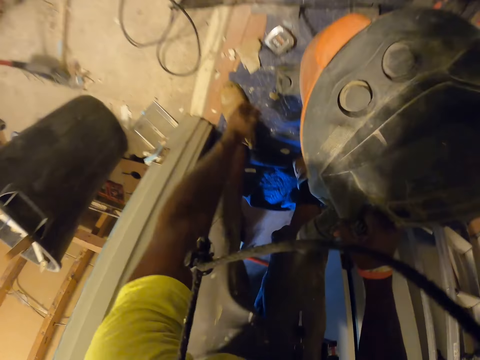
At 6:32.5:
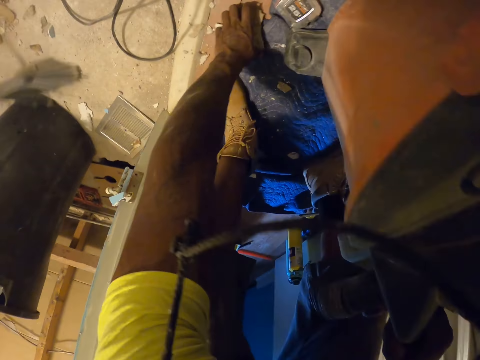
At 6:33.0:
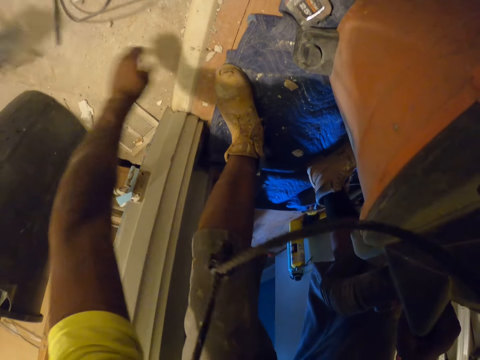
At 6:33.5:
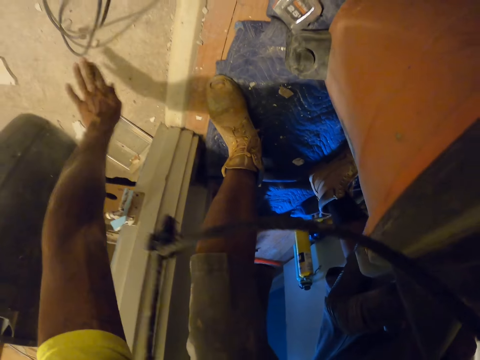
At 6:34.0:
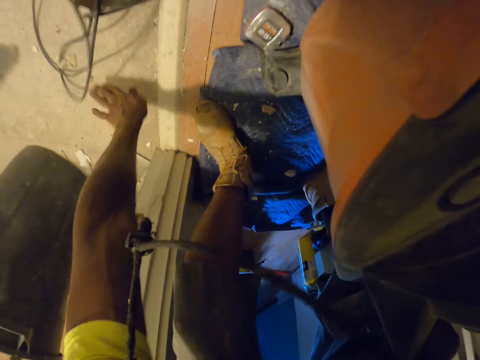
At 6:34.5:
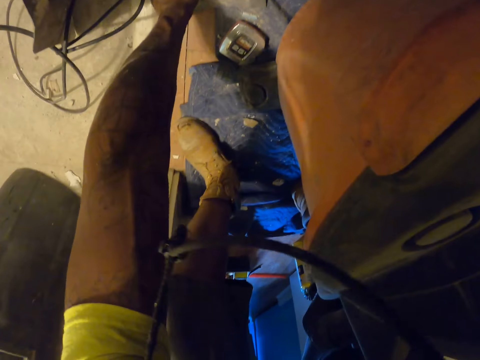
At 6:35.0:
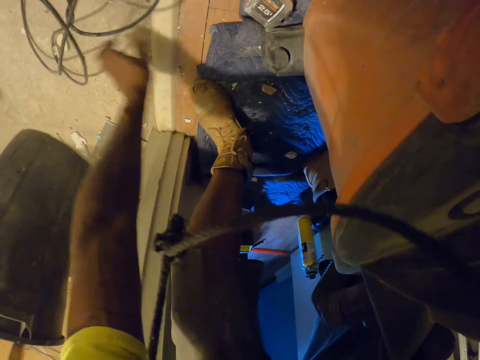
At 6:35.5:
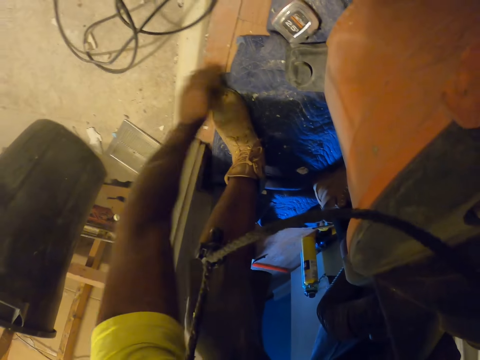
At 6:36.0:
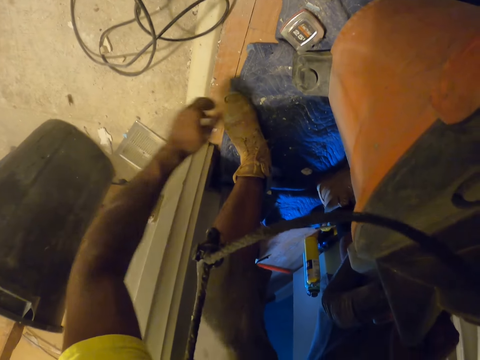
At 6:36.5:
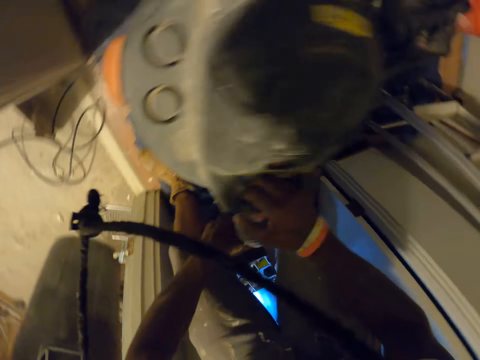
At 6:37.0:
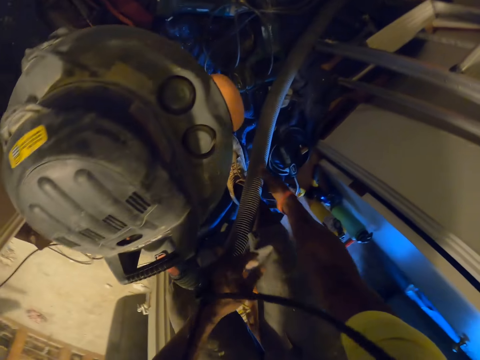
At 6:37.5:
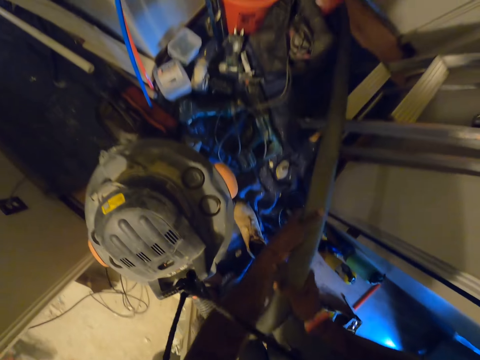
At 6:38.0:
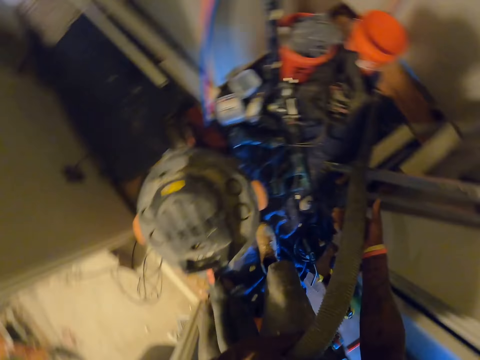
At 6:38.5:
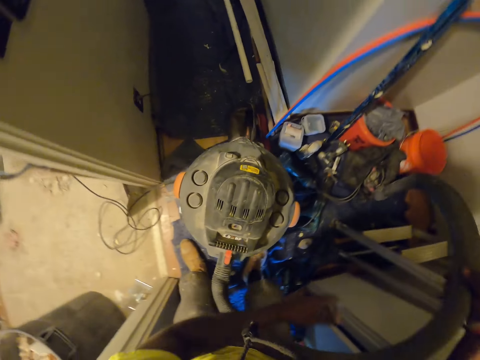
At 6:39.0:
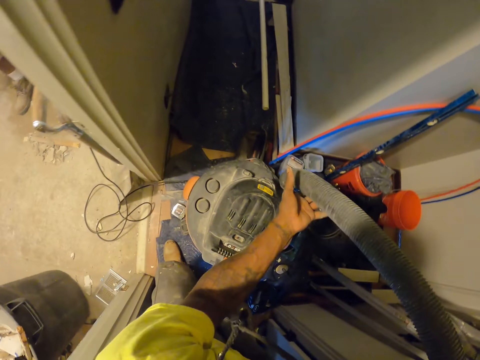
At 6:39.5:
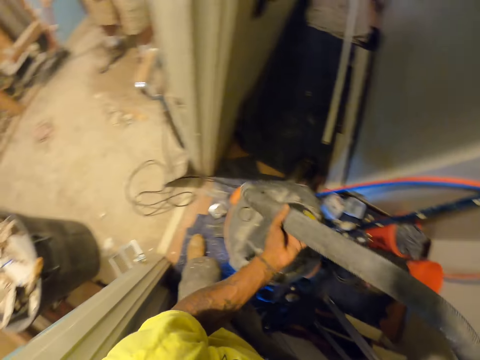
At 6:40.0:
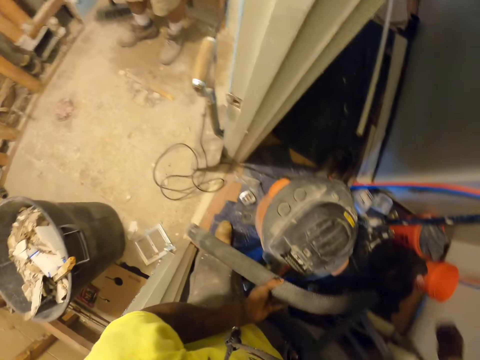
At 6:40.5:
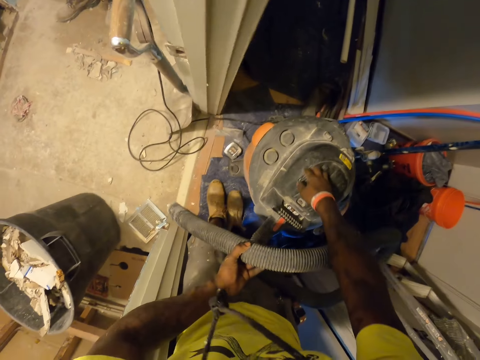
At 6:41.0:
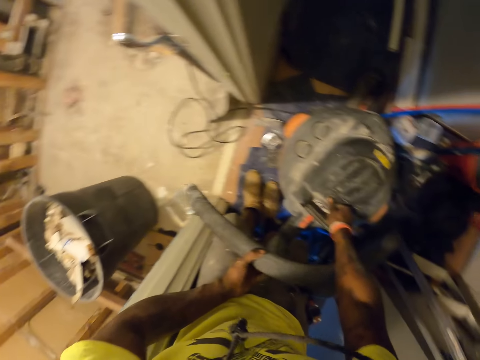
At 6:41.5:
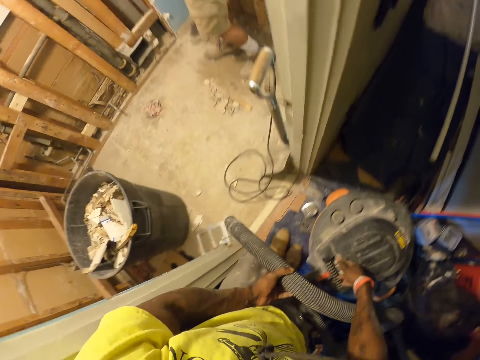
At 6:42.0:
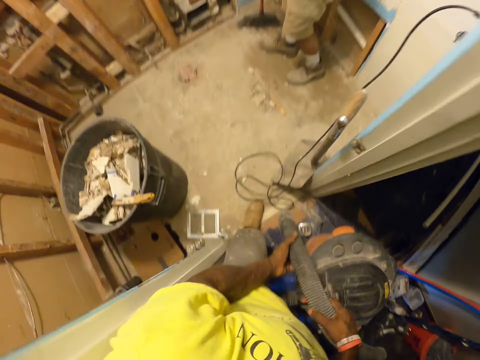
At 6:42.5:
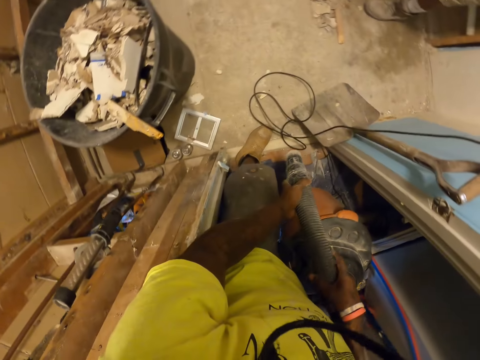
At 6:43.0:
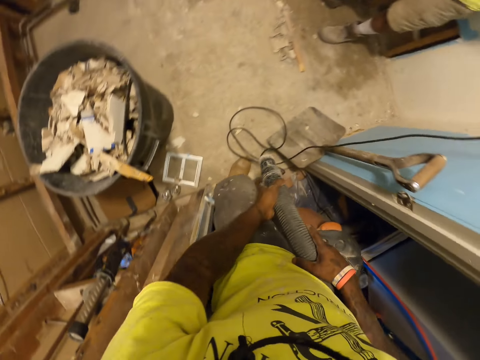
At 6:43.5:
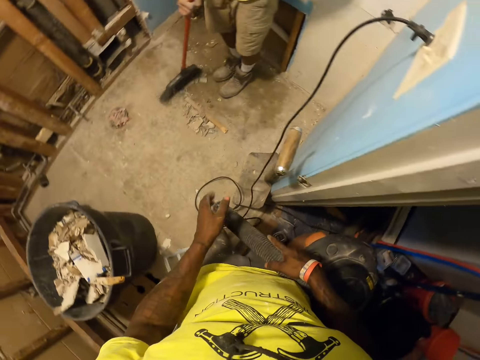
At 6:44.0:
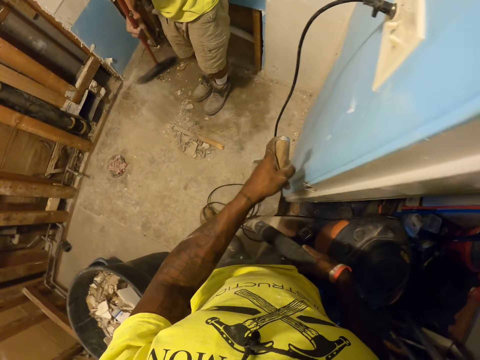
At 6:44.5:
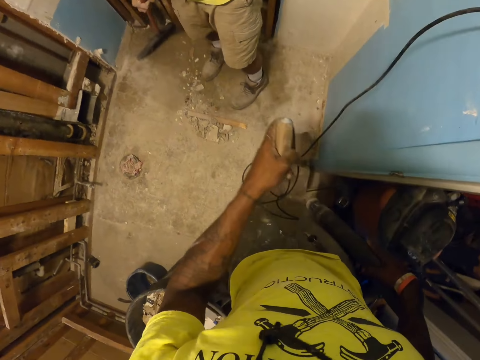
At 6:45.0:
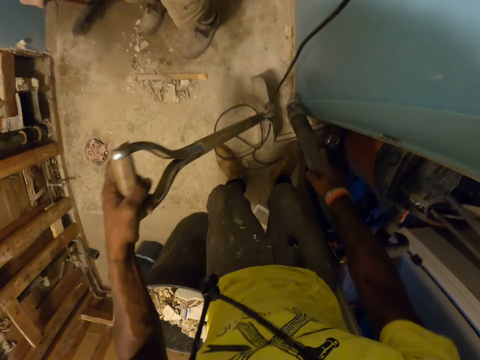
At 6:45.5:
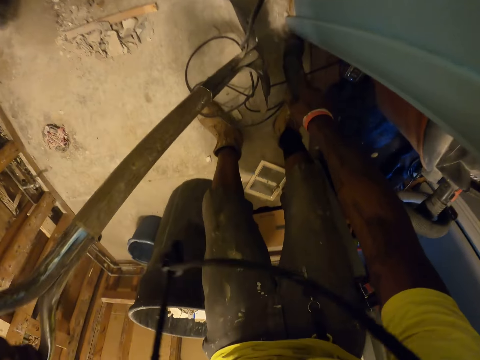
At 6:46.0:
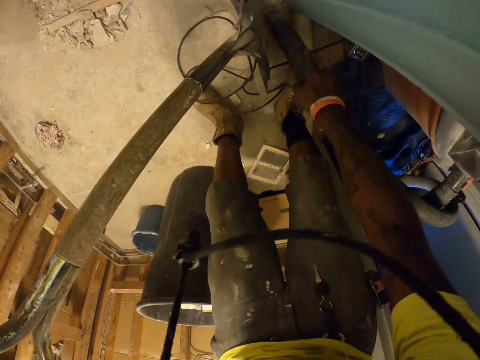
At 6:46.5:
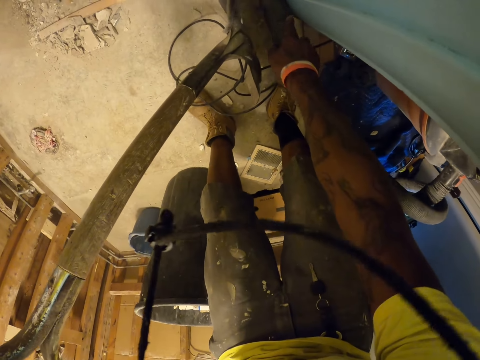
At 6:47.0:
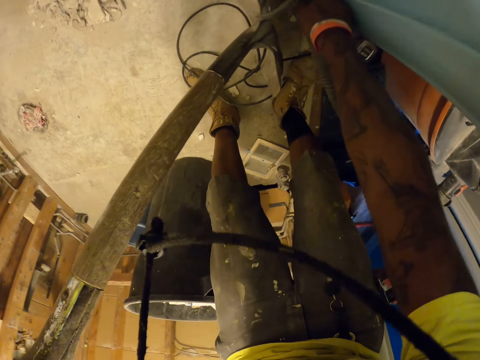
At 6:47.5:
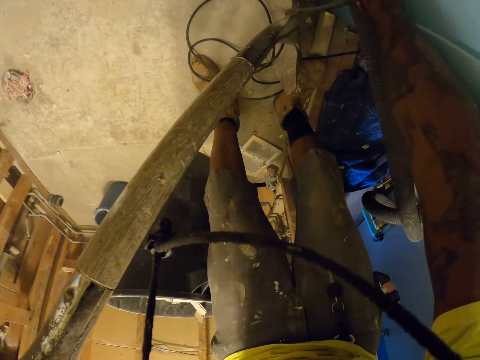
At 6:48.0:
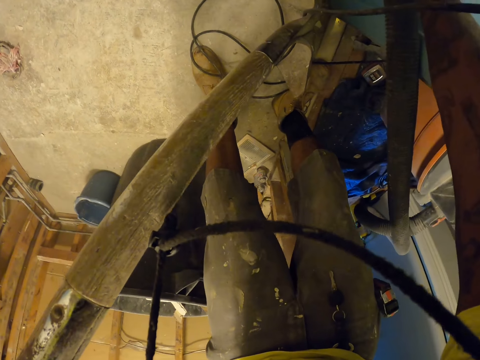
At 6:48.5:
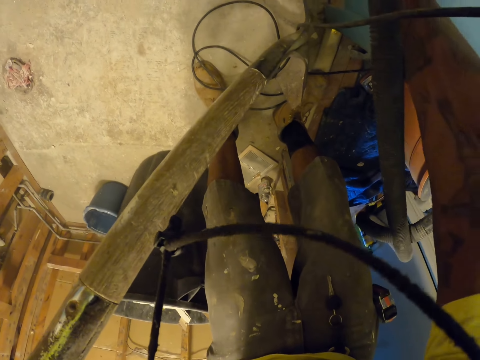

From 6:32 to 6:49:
The camera wearer drops a vacuum cleaner. He drops the vacuum cleaner again. He cleans the floor off debris with his left hand. He pushes waste with his hand. He holds the vacuum cleaner. He lifts up the pump of the vacuum cleaner with his hands. He turns on the vacuum cleaner with his right hand. He vacuums the ground with the vacuum cleaner. He moves a shovel or spade from the wall with his left hand and touches the spade. He cleans behind the spade with the vacuum cleaner.

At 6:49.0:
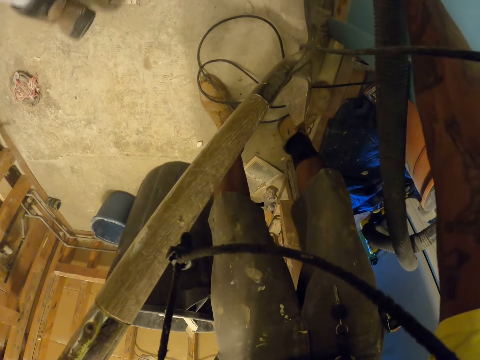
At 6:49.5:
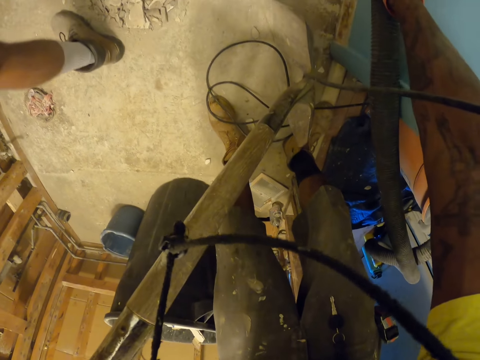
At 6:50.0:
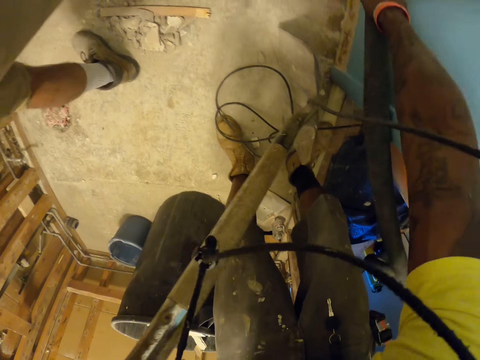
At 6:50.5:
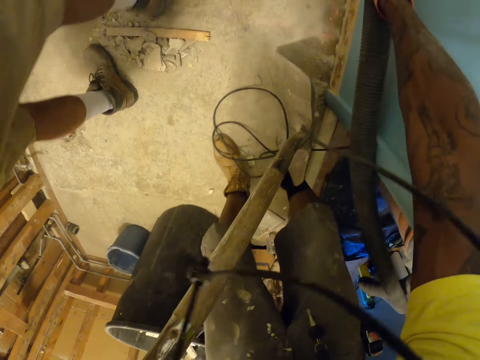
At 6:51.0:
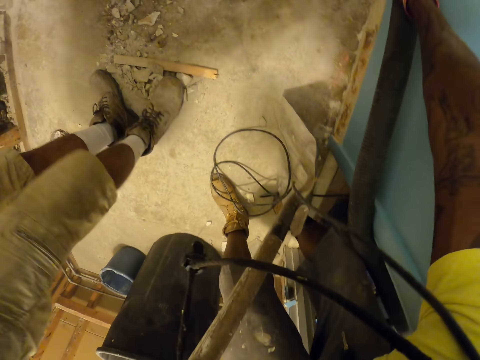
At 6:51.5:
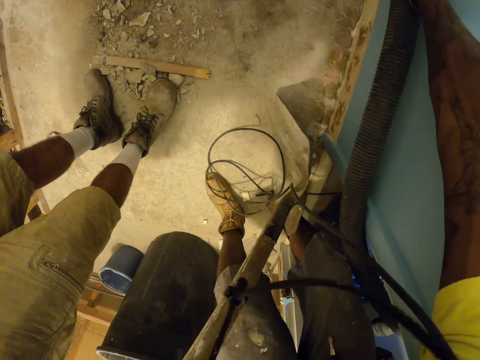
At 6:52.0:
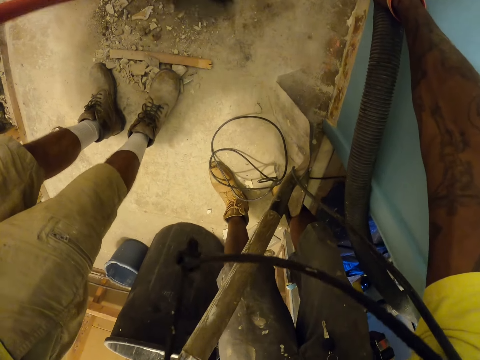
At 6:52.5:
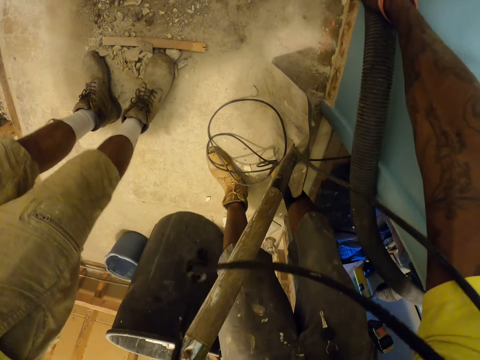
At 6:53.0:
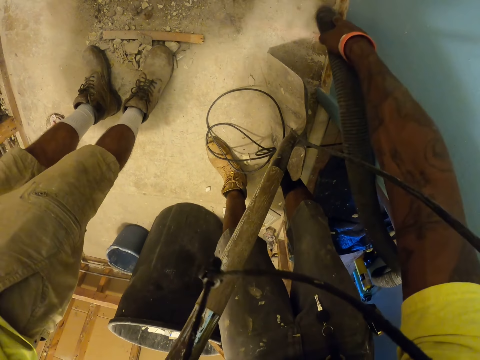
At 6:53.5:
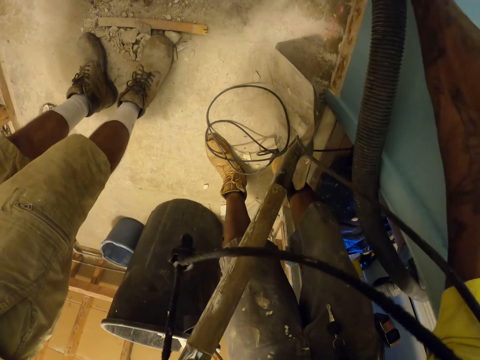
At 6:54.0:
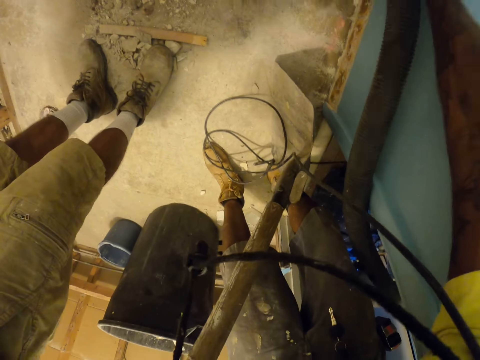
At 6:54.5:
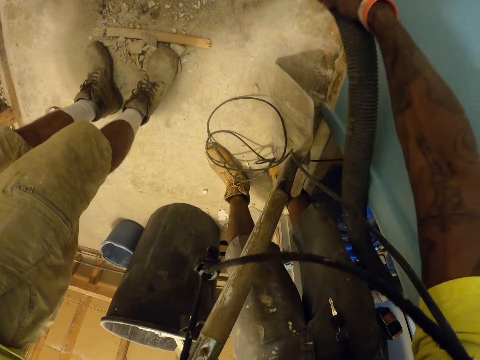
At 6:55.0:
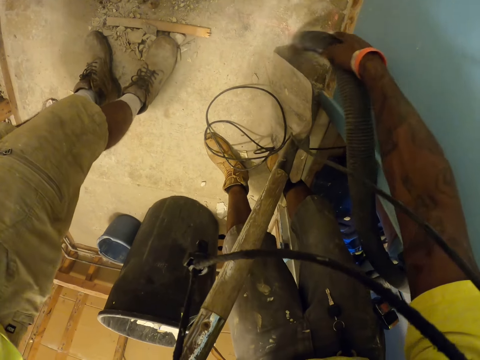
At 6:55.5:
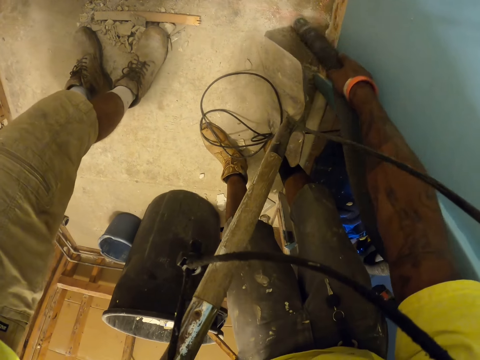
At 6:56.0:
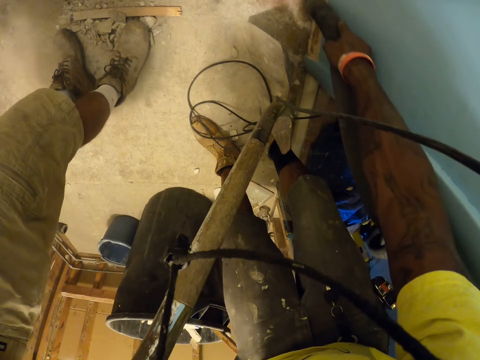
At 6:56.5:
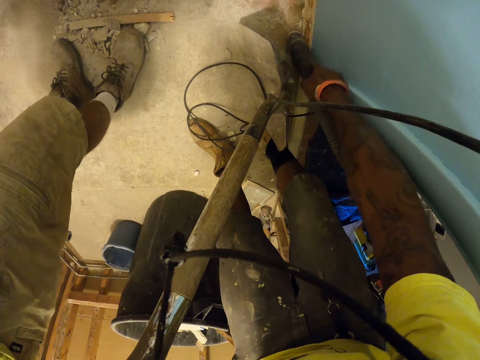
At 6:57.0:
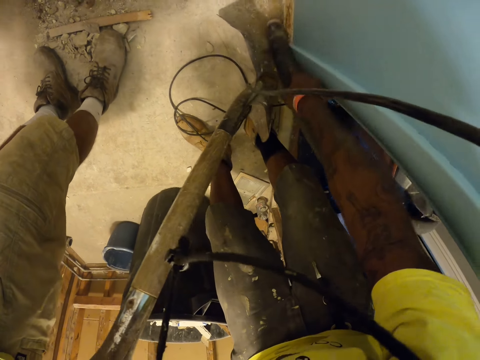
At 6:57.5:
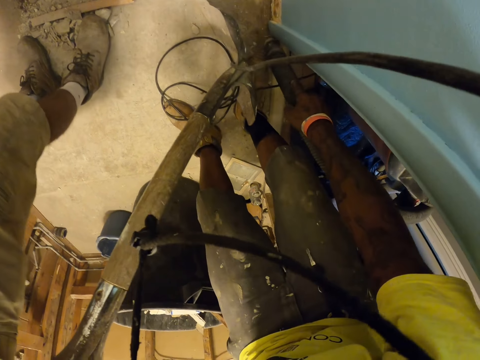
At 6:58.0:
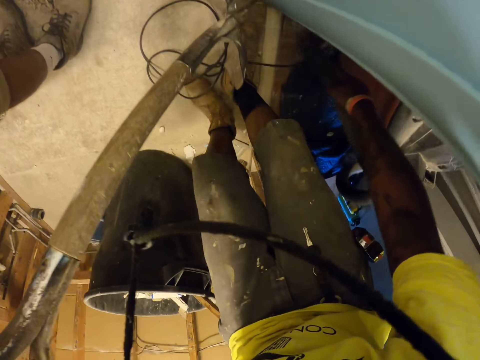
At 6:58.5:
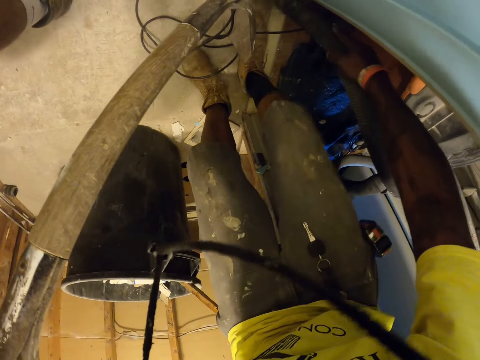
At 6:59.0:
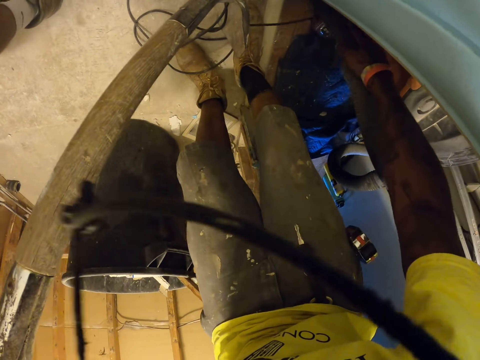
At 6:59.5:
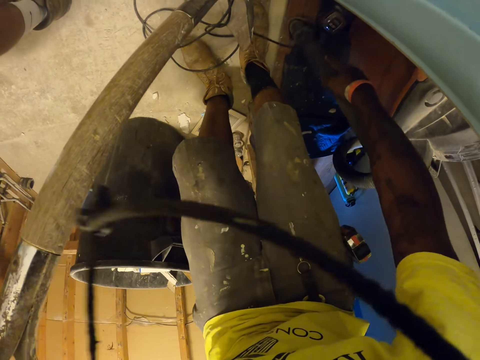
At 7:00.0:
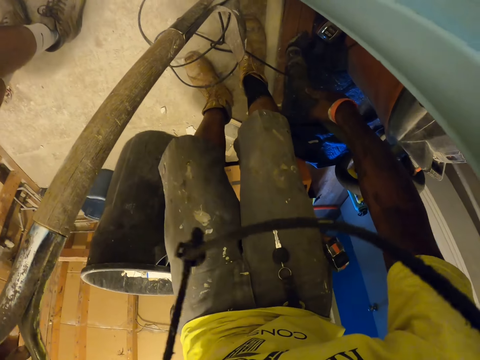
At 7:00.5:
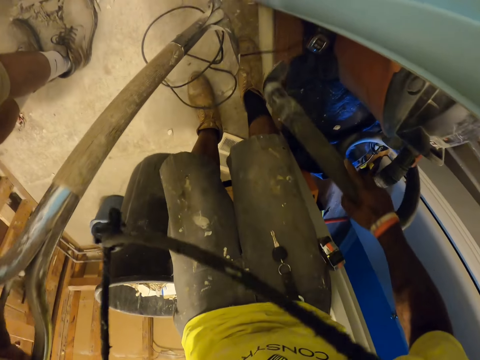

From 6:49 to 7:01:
A man moves his legs. The man sweeps the room. The camera wearer cleans the room with a vacuum cleaner.
